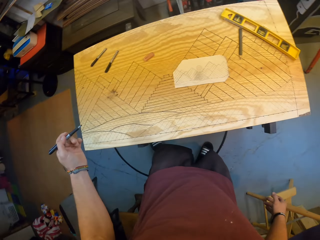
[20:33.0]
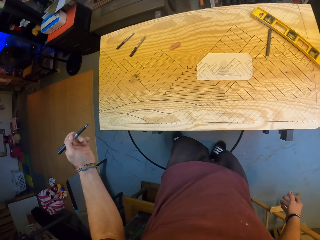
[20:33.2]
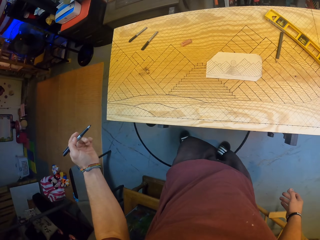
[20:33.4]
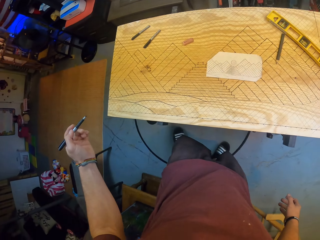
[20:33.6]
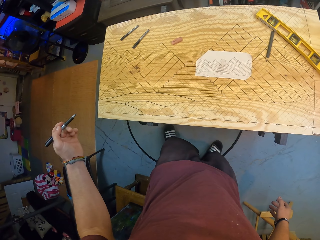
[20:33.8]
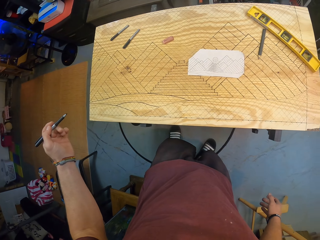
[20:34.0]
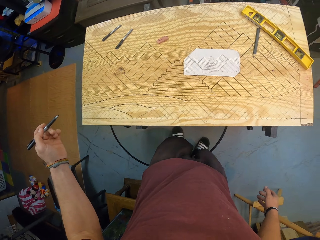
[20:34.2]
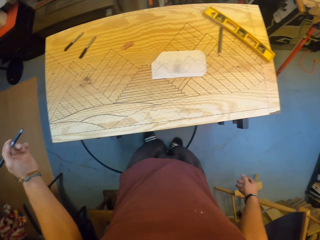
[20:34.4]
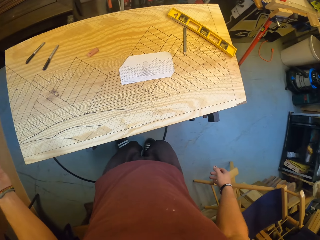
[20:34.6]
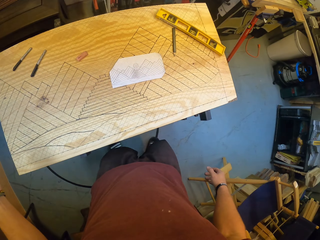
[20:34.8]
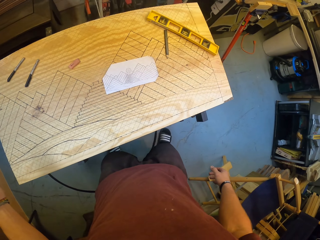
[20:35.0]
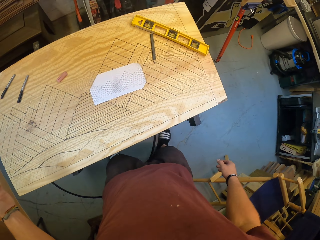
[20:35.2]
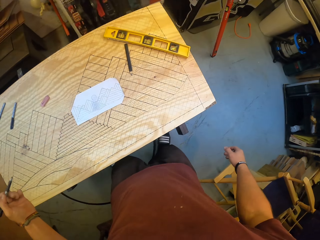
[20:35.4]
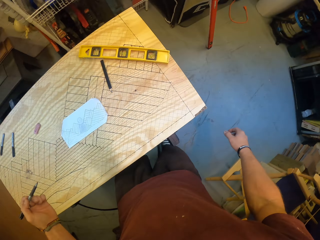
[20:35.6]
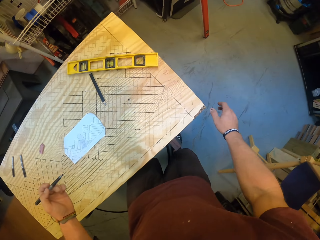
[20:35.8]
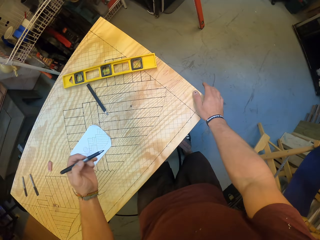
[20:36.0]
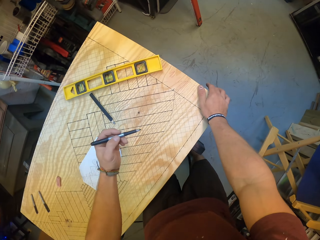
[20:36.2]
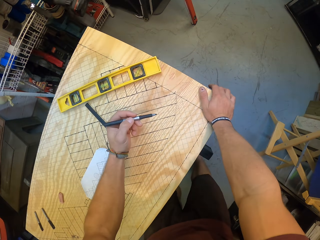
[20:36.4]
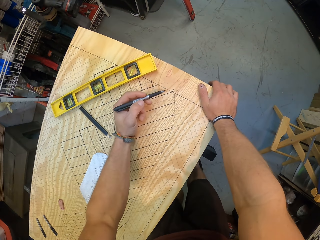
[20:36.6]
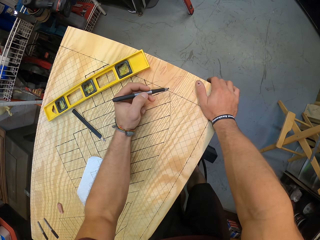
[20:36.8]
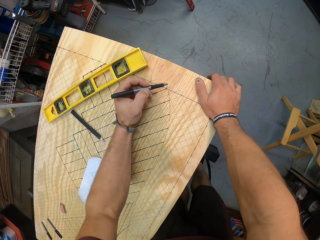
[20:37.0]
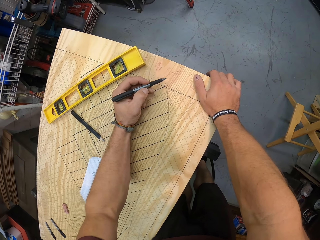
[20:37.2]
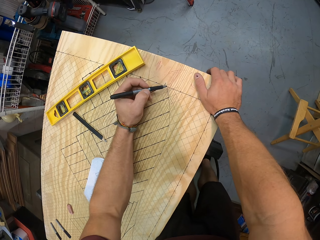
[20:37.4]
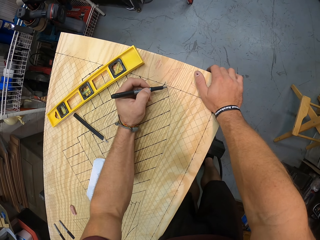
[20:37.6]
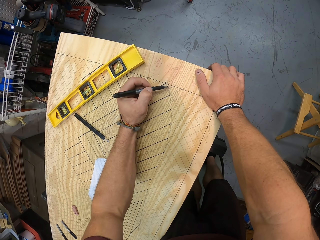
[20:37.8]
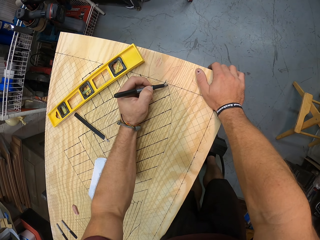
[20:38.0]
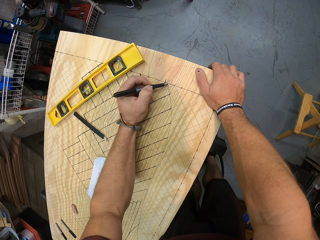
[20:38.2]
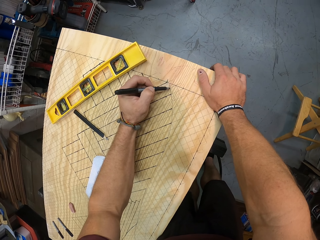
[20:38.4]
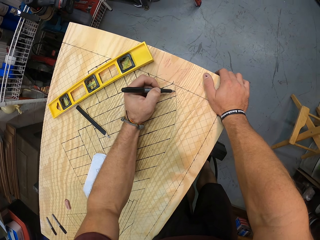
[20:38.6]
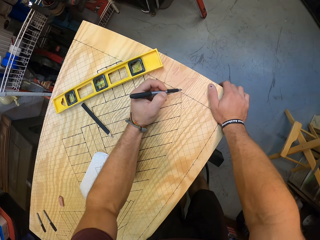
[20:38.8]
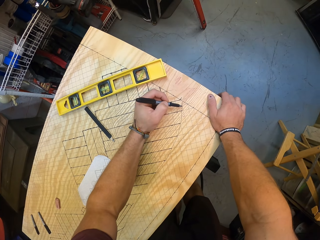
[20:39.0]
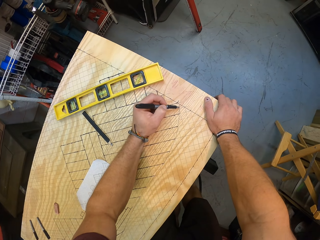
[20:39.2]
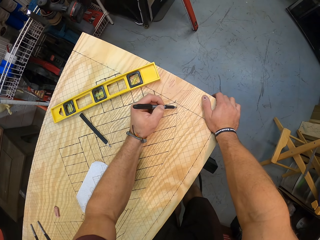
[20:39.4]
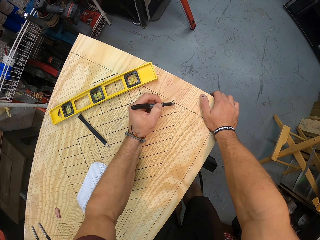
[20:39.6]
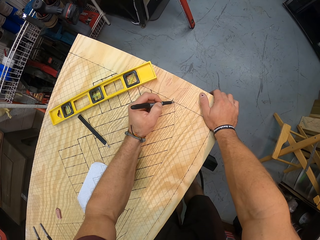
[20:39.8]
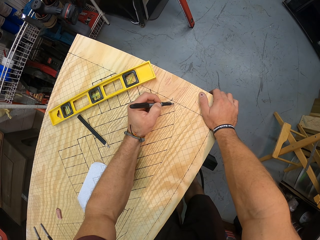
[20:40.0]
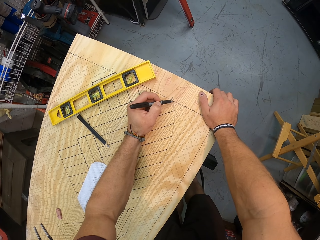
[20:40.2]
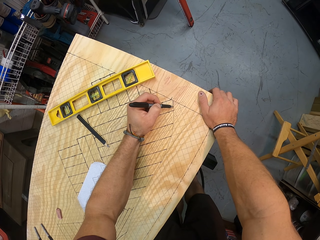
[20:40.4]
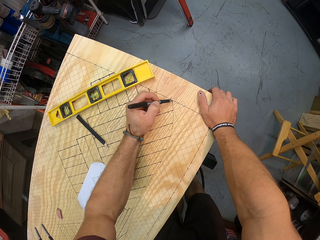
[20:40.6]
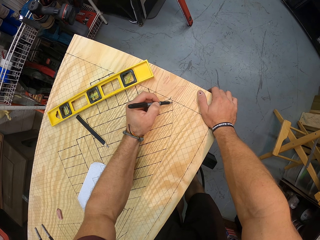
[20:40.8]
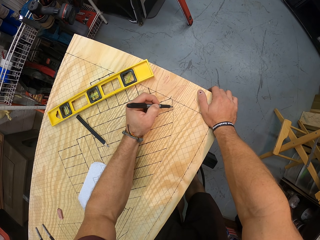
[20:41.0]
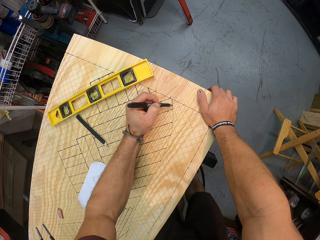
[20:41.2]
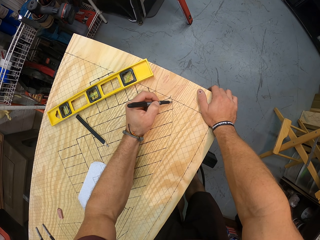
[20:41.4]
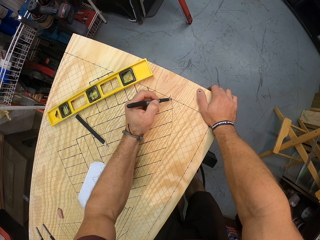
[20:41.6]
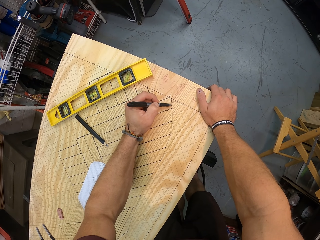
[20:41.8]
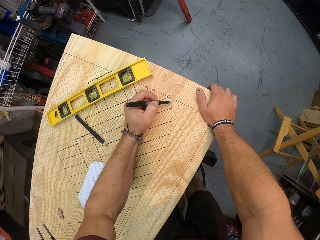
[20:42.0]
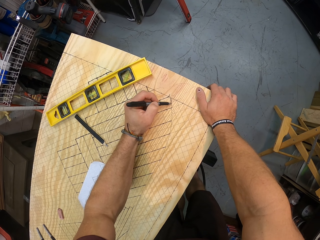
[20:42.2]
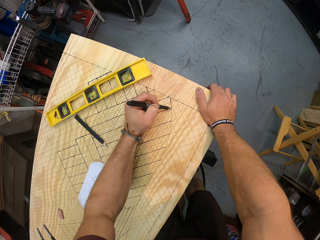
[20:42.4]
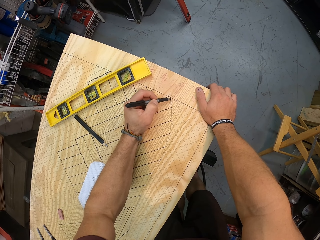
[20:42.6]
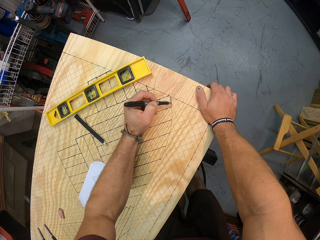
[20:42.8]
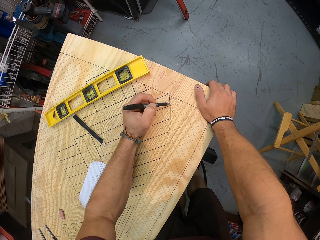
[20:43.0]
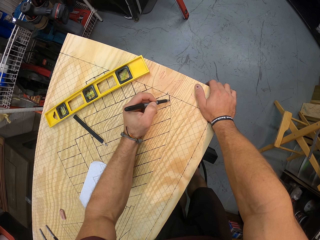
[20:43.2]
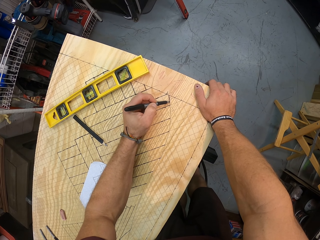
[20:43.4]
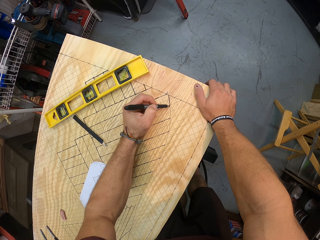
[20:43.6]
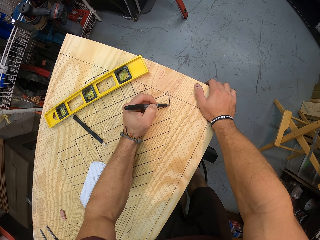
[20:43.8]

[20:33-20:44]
The camera wearer traces the line on the wooden panel with the marker in his left hand.

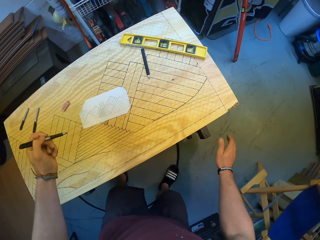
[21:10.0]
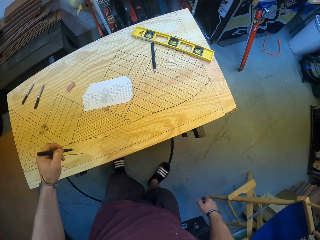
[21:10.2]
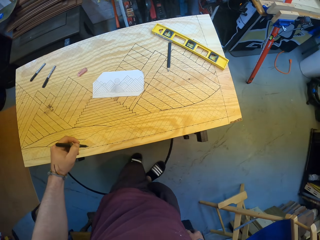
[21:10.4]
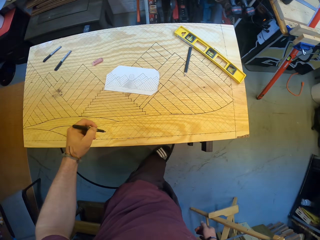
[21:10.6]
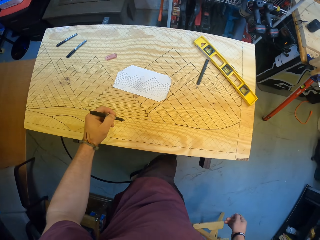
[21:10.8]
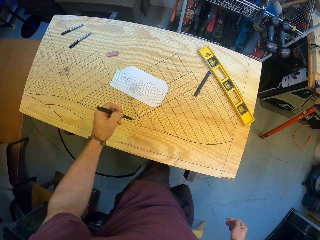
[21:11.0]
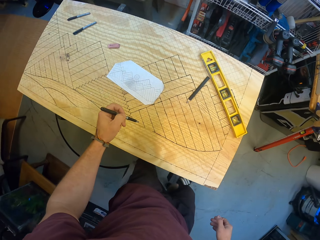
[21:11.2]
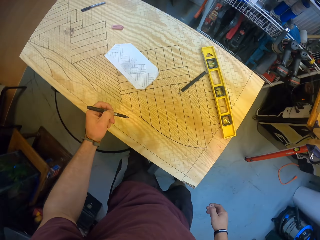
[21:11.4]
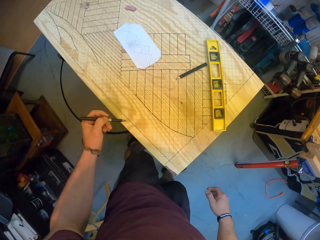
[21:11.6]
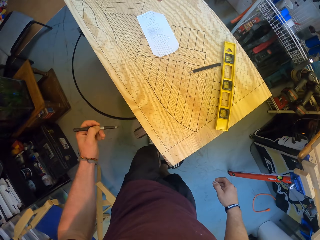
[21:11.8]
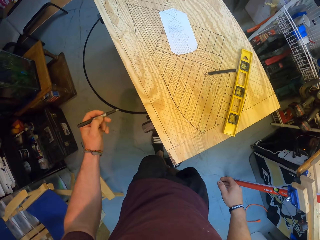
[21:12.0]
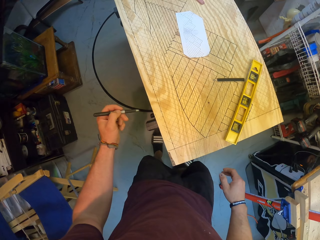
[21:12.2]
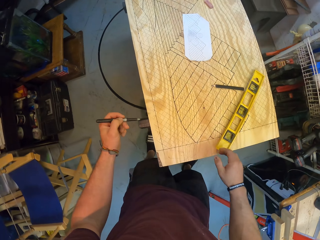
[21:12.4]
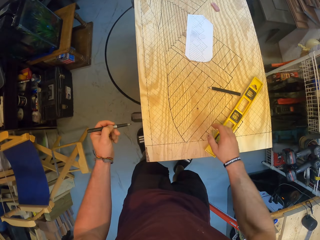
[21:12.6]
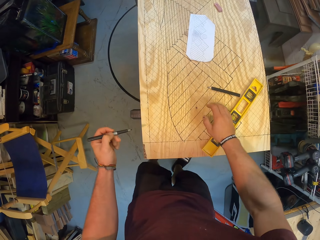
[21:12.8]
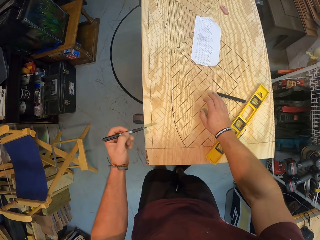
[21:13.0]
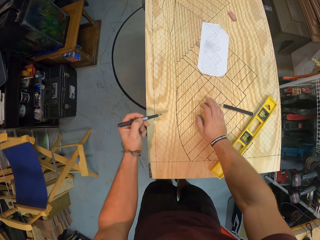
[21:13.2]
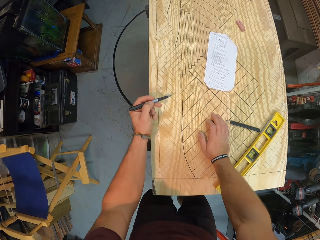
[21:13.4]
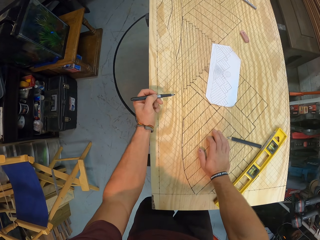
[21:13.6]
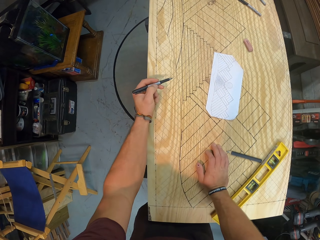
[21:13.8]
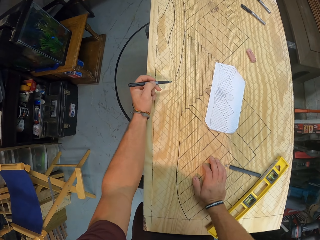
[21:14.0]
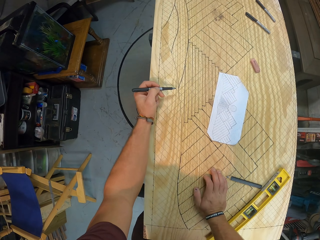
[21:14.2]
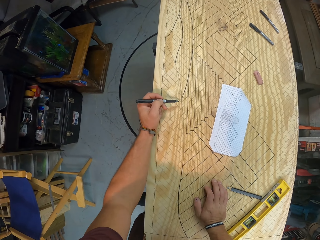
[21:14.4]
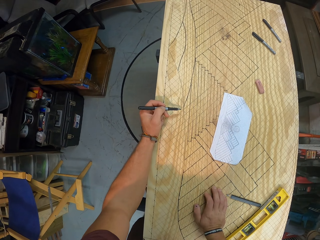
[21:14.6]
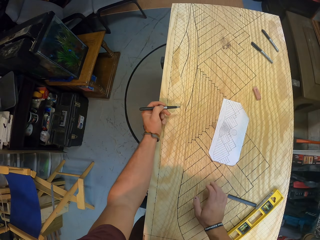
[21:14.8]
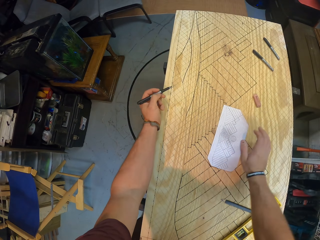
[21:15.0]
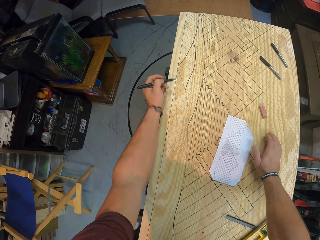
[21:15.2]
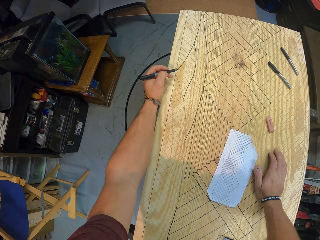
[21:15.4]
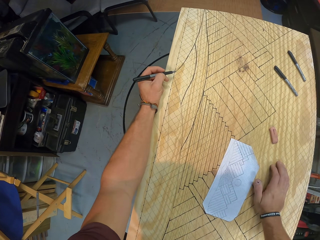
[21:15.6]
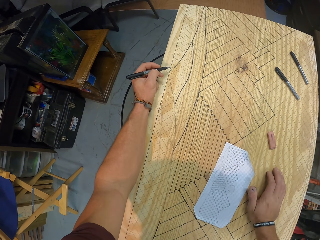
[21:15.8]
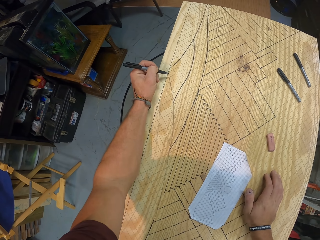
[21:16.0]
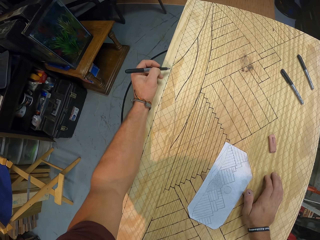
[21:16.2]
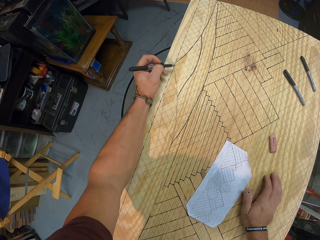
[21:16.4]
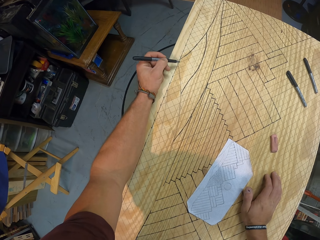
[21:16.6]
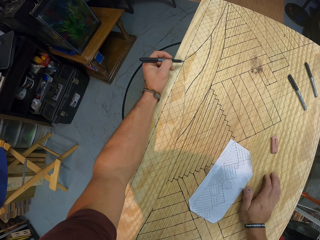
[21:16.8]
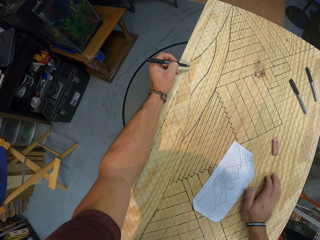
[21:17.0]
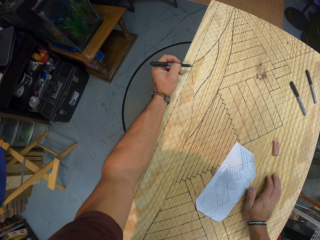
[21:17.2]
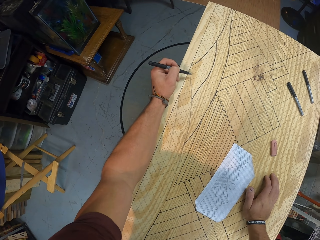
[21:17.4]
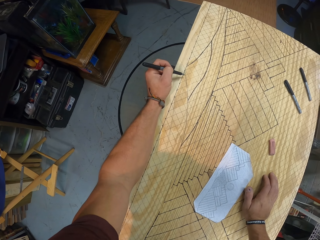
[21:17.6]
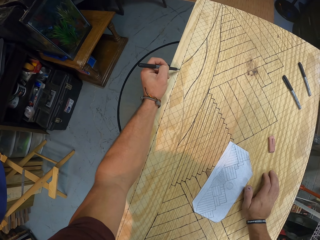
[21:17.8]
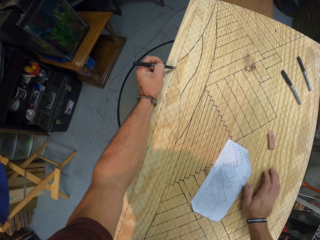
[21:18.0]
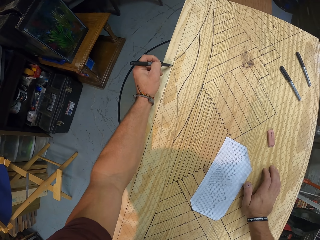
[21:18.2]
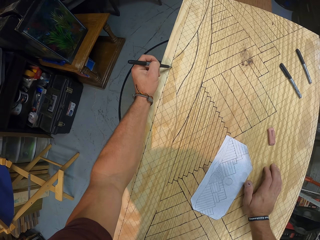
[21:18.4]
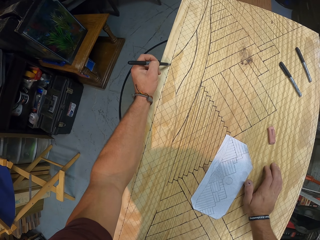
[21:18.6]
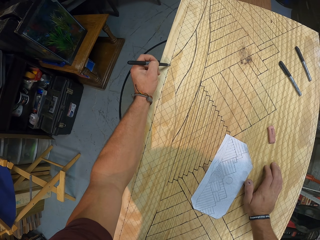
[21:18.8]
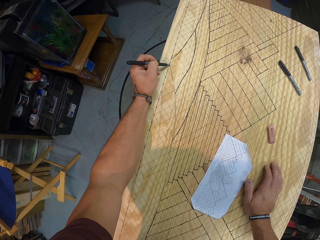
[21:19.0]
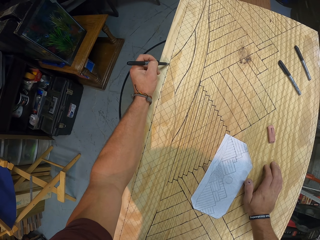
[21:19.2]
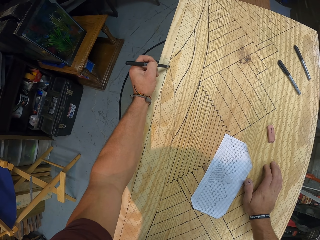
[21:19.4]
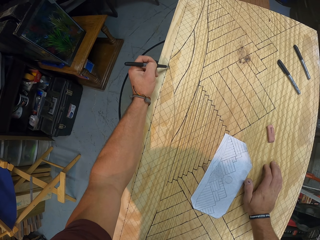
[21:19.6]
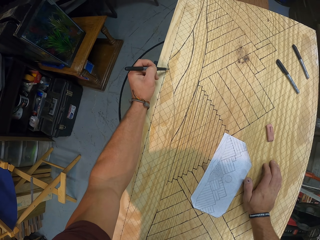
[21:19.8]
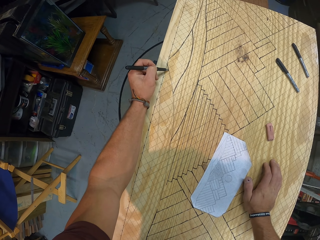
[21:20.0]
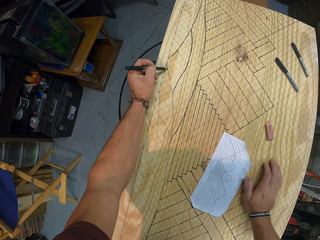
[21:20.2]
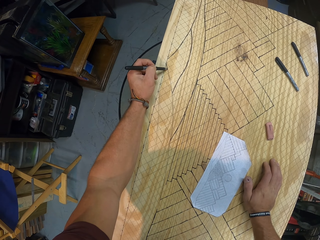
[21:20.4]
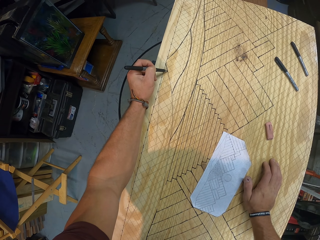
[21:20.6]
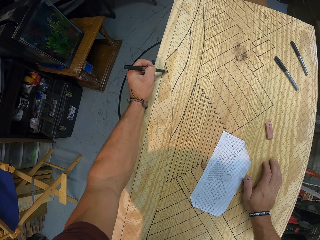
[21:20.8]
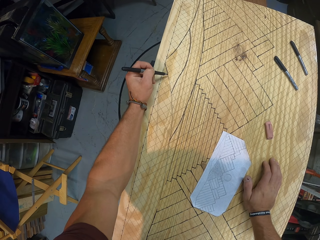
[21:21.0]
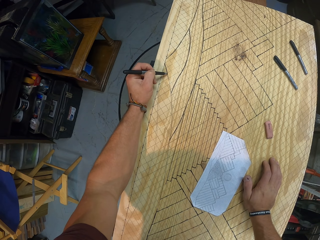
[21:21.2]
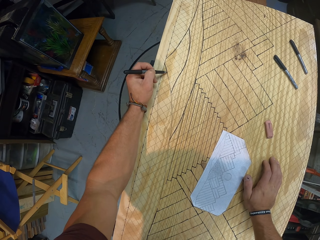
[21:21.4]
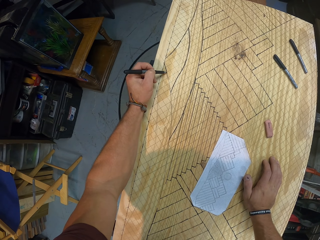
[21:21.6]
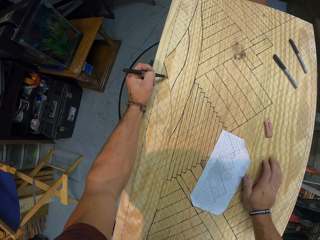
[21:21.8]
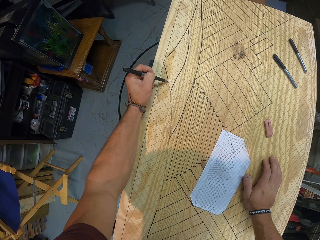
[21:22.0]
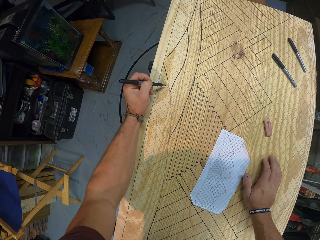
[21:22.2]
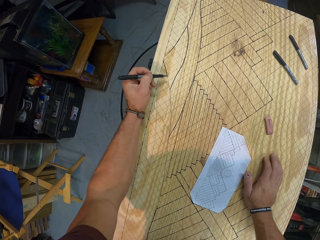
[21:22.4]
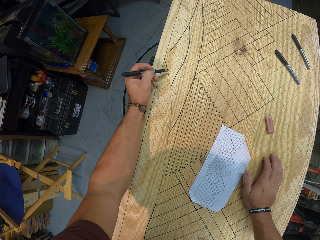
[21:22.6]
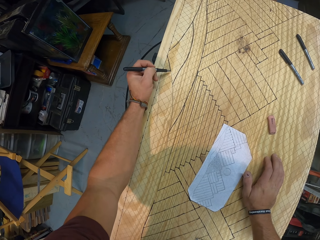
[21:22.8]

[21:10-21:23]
The camera wearer stops to draw. He traces out the line on the wooden panel with the marker in his left hand.
